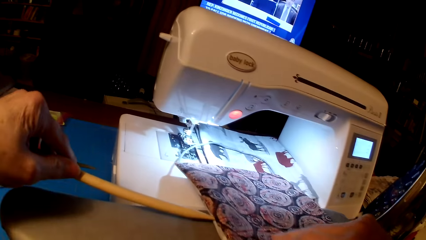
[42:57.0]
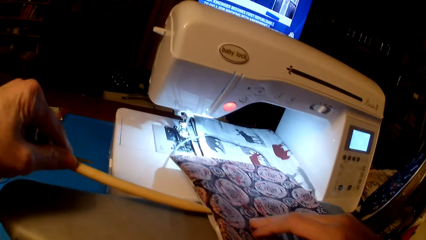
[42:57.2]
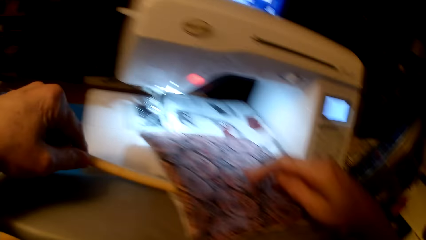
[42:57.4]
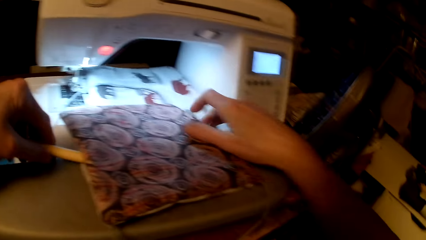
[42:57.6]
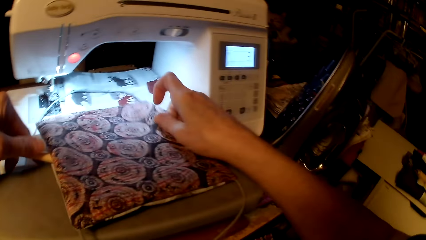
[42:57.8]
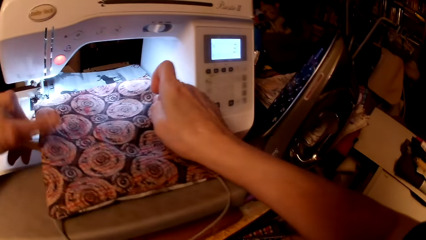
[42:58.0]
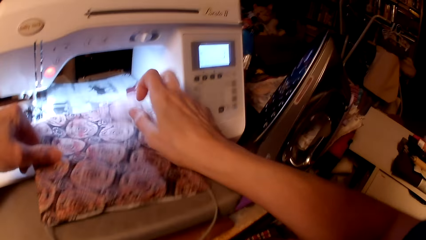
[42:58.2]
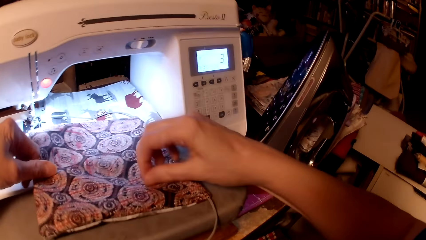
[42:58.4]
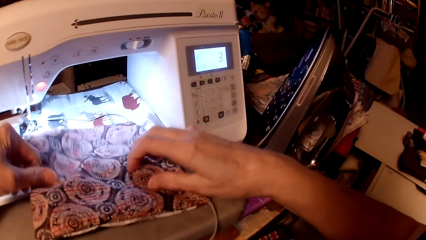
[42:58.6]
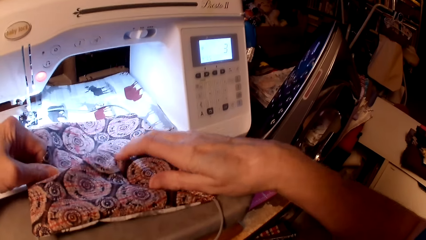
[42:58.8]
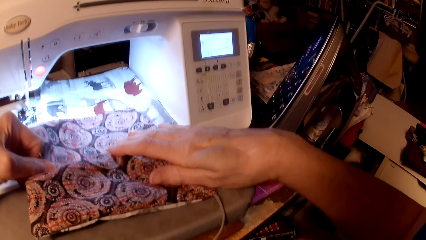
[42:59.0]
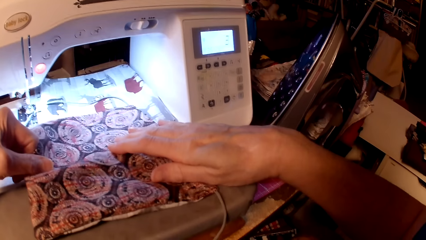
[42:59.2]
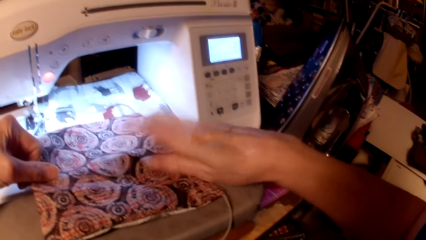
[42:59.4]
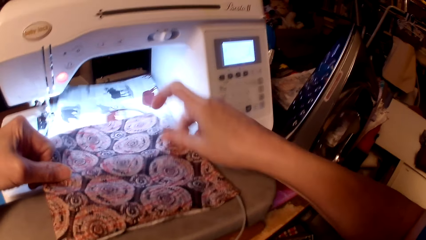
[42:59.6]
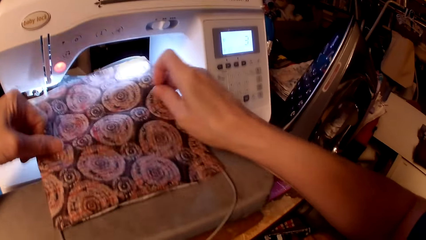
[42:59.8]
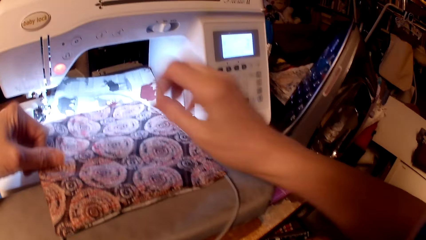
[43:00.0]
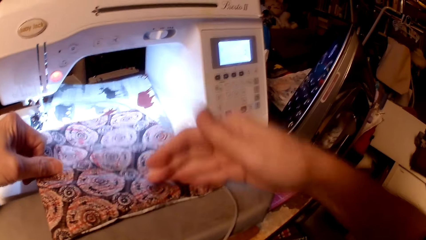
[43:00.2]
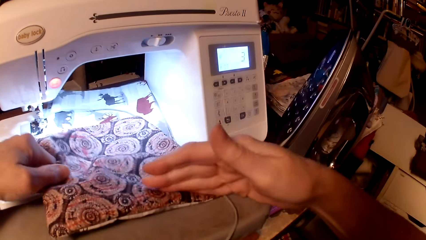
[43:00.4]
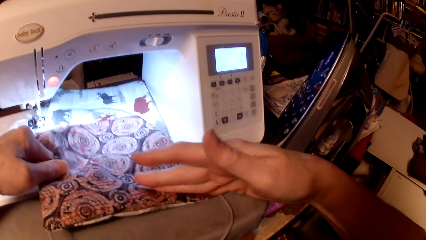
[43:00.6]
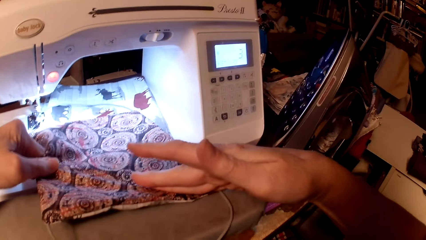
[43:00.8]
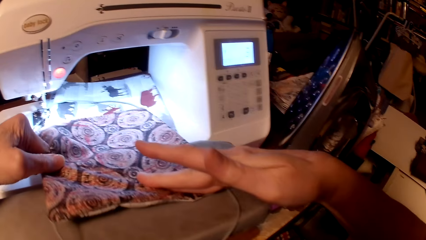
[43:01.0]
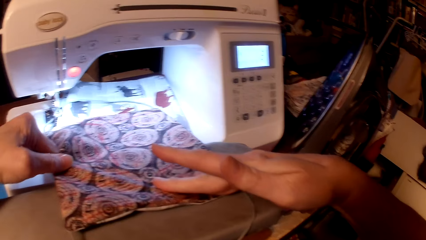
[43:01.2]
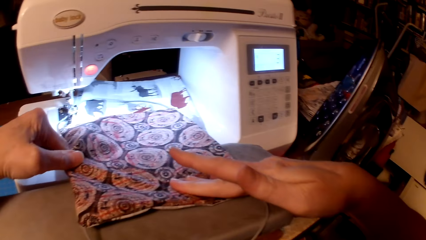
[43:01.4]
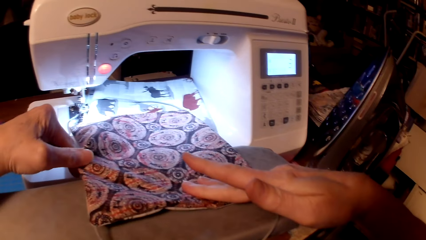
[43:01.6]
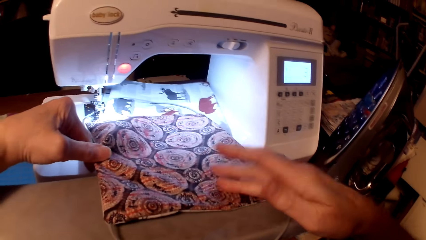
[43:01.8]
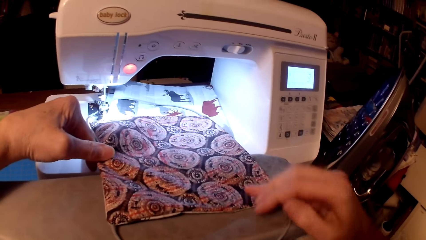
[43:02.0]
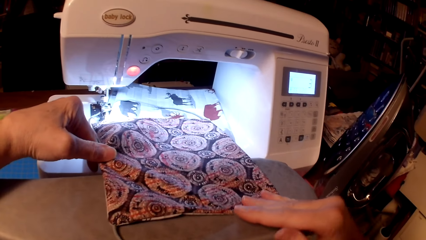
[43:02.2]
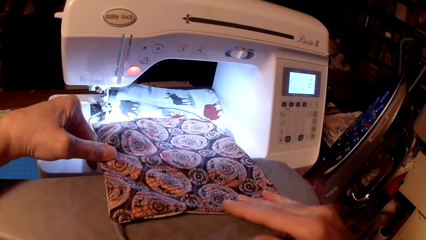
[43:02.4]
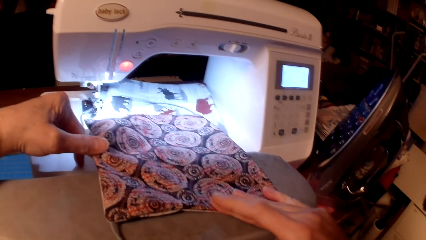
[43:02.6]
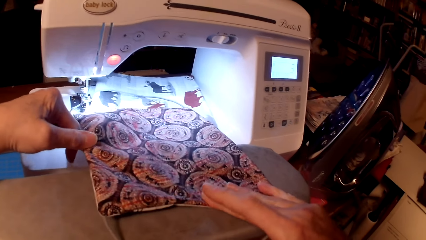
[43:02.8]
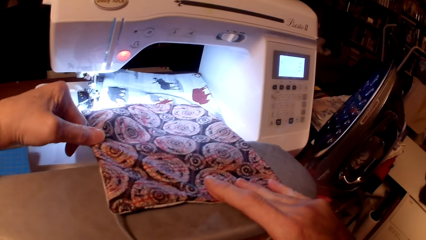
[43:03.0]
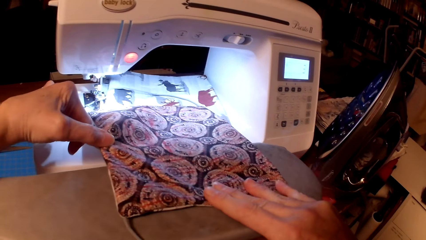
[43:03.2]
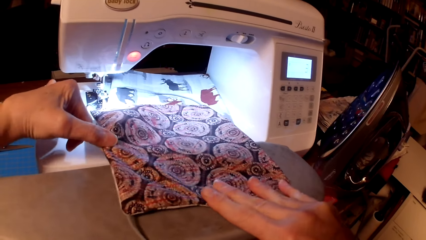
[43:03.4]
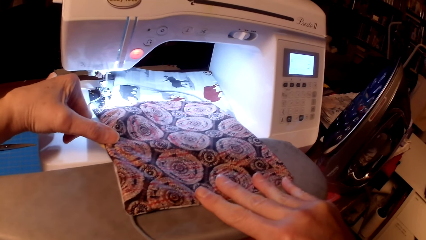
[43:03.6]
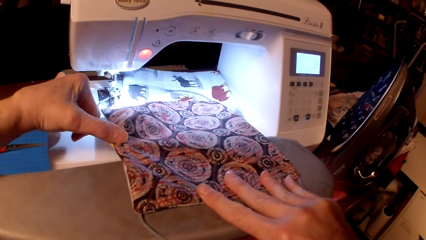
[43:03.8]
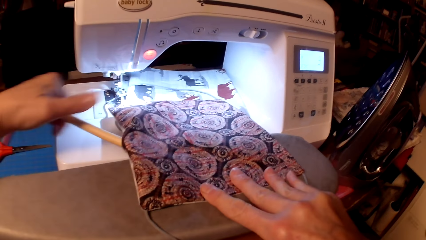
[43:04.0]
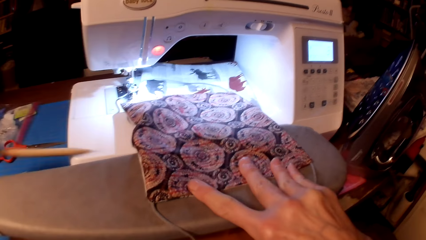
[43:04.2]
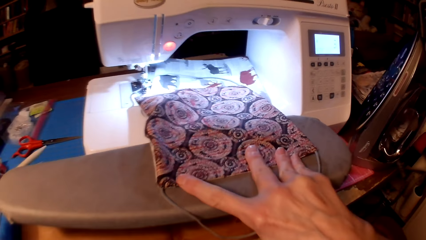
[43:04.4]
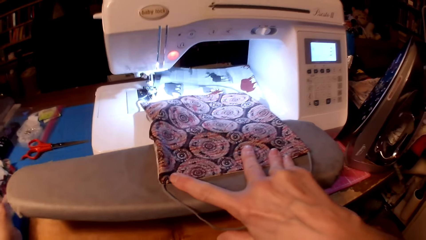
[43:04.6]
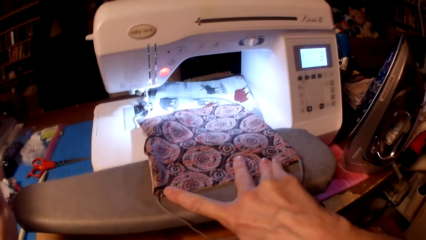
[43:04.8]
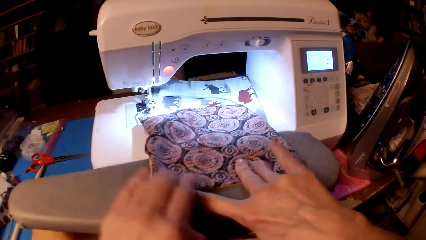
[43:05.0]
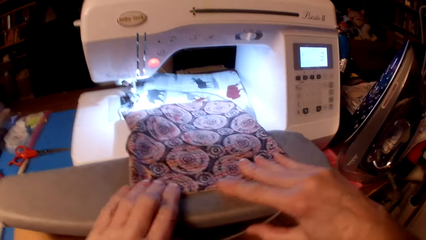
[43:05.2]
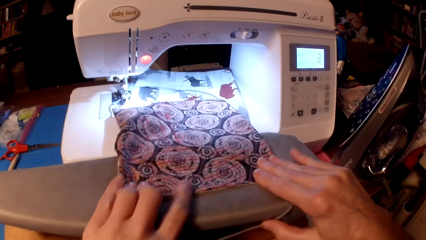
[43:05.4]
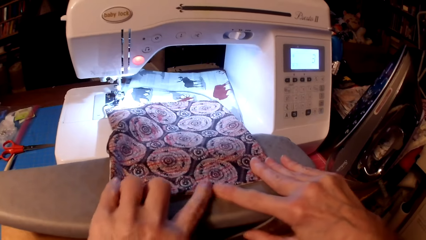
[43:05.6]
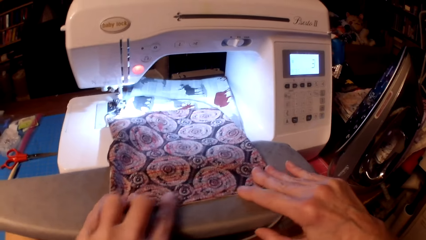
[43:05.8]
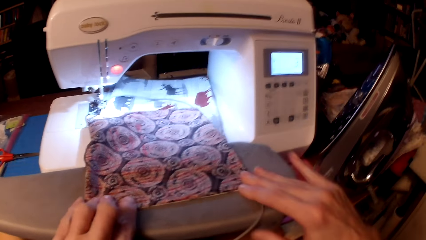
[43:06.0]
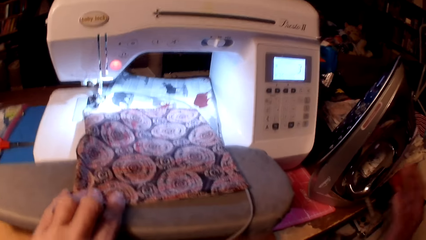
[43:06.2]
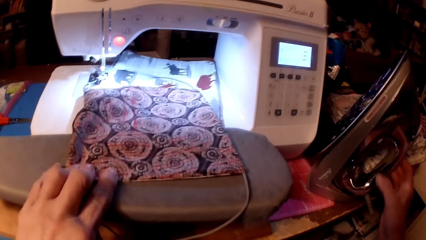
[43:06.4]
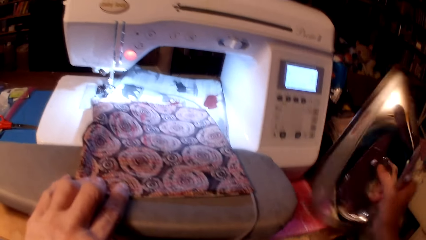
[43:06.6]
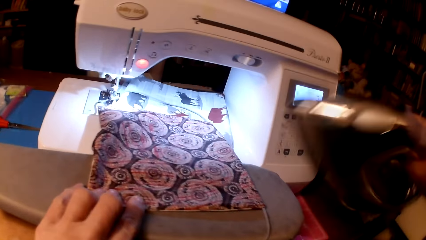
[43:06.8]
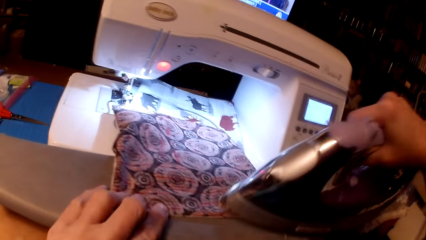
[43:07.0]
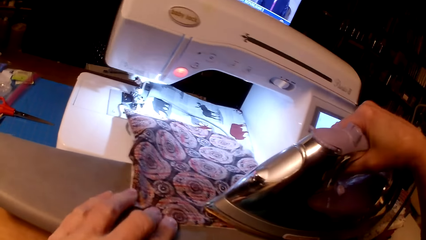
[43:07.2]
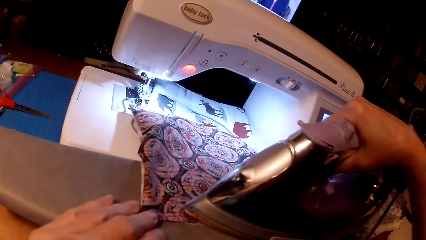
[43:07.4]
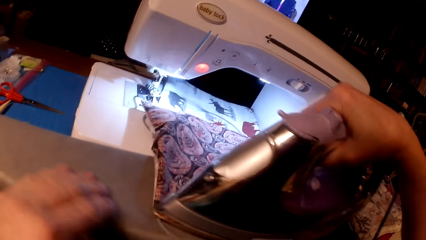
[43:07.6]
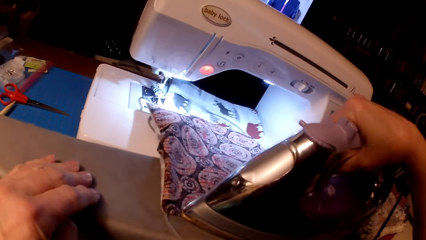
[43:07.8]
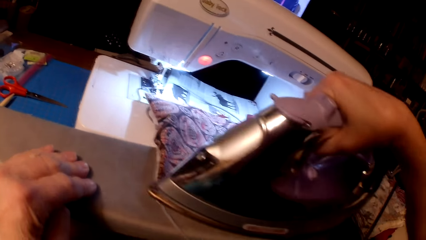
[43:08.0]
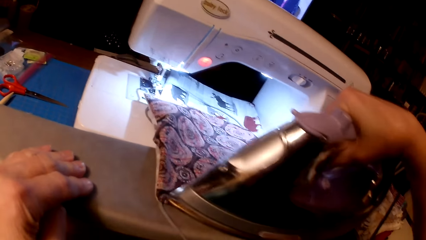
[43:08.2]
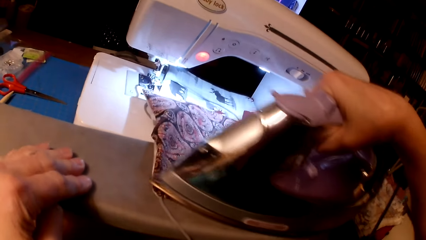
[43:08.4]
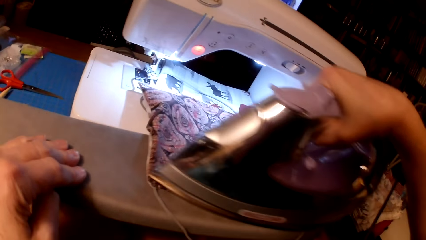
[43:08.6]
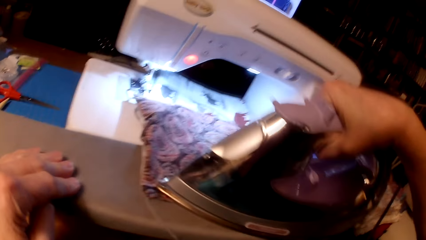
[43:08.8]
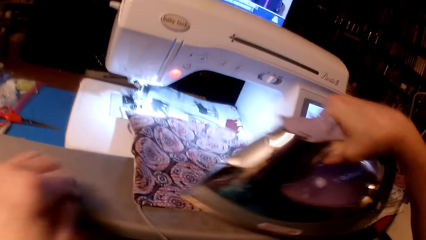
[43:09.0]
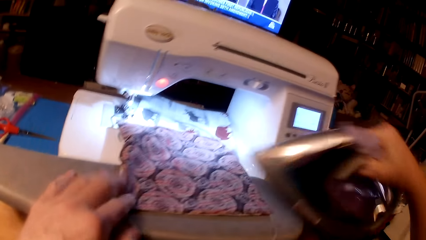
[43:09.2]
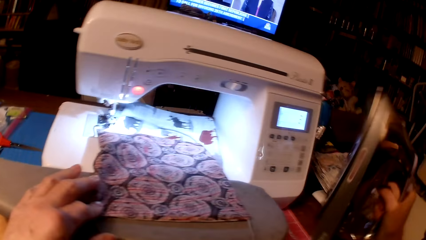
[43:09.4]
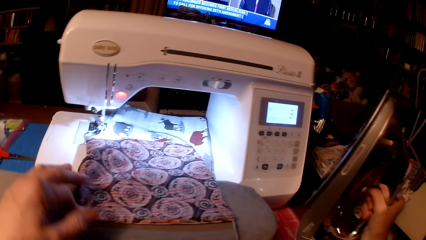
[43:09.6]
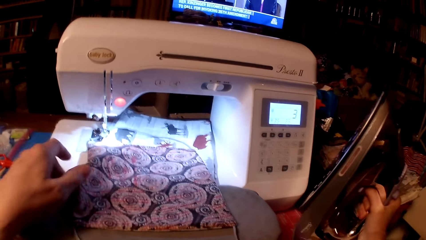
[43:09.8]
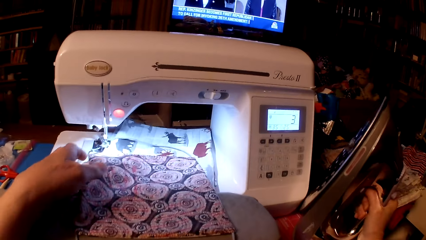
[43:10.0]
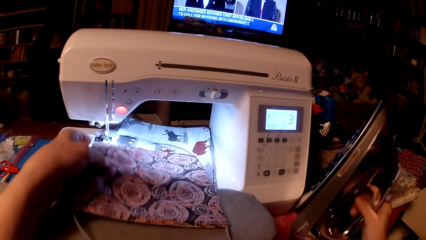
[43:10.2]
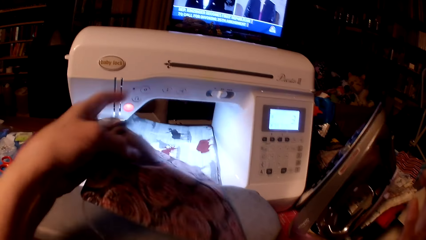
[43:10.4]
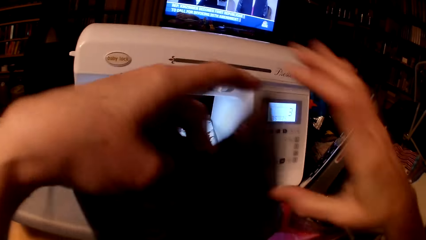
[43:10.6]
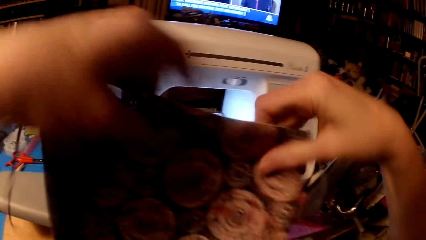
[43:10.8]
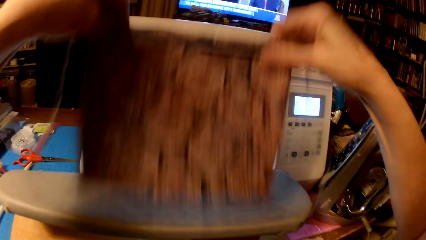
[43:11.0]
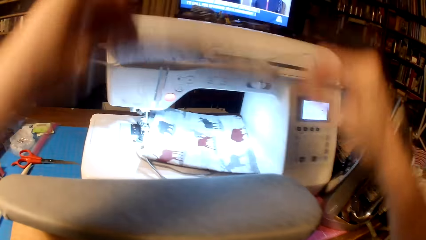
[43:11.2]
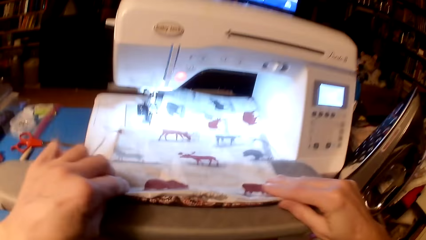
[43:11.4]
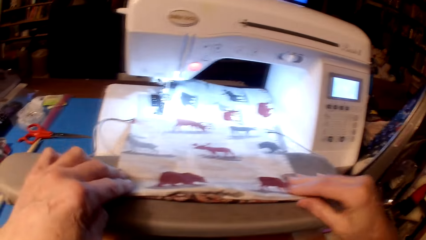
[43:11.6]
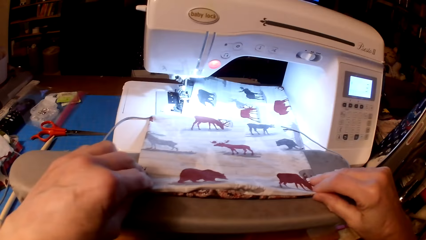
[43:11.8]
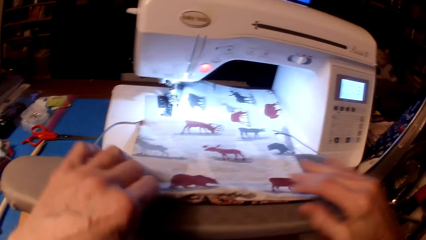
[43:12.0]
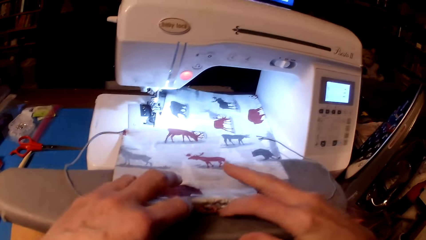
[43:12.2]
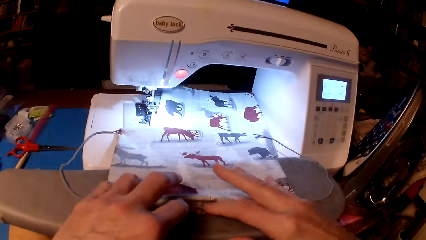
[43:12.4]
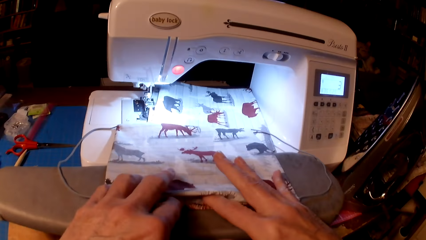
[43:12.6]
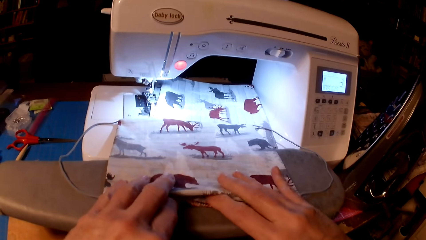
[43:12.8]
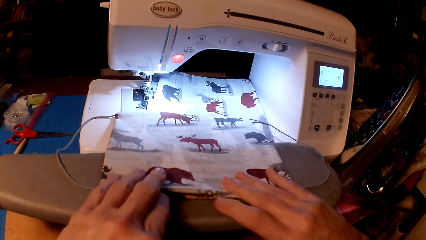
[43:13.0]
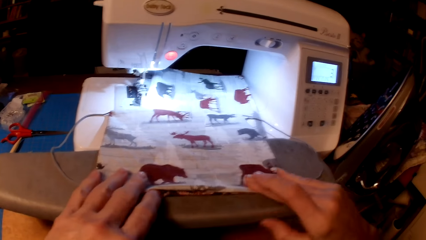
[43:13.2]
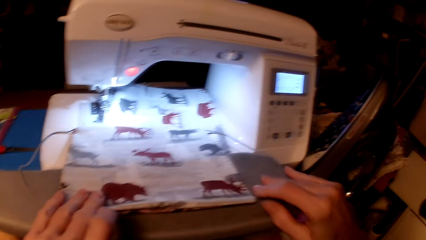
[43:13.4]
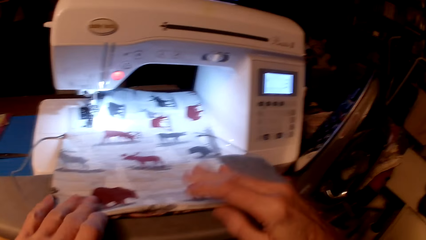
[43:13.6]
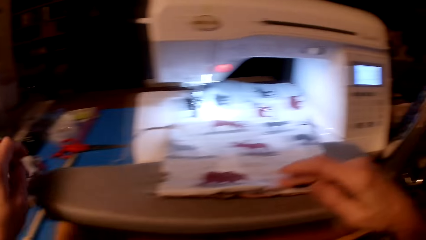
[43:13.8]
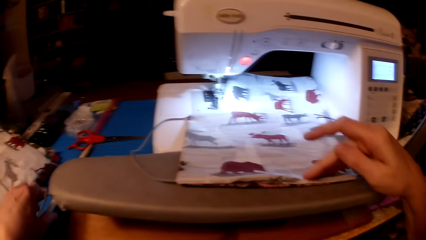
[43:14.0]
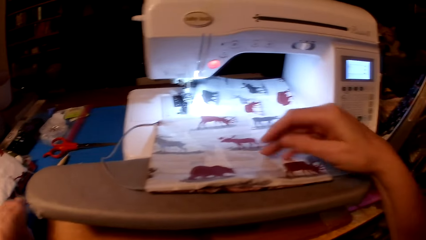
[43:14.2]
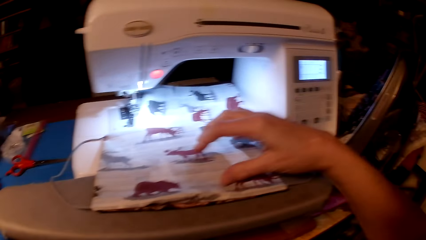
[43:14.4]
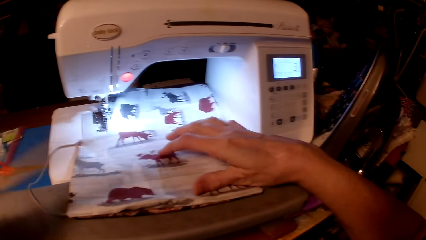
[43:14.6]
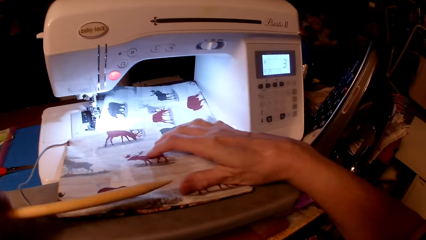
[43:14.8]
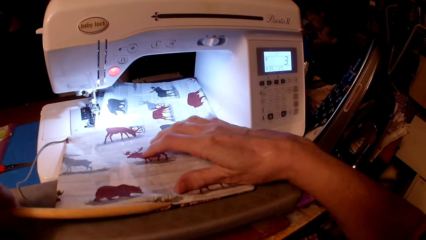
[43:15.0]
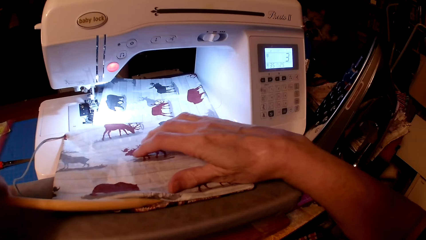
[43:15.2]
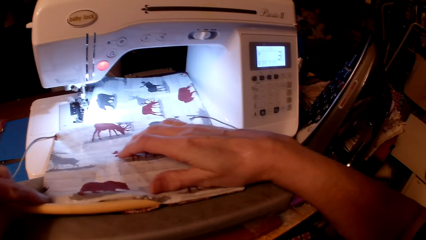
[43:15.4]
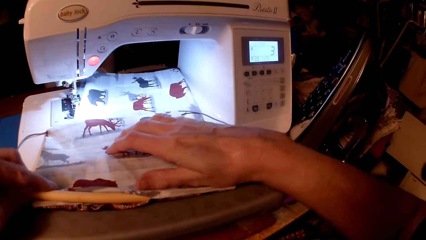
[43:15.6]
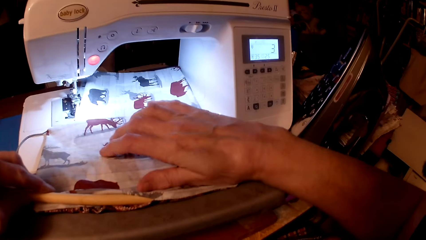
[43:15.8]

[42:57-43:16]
The camera wearer picks a wooden stick. They straighten a pillow cushion. They drop the wooden stick on the table. They pick an iron box. They iron the pillow cushion. They put the iron box on the table. They flip the pillow cushion. They align the pillow cushion. They pick a wooden stick.
